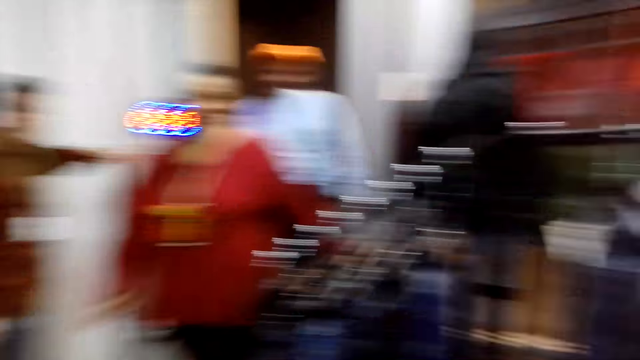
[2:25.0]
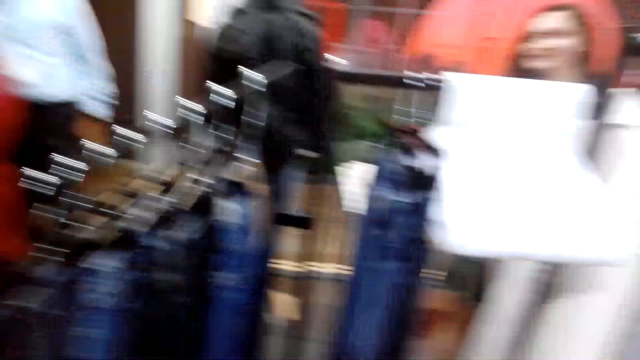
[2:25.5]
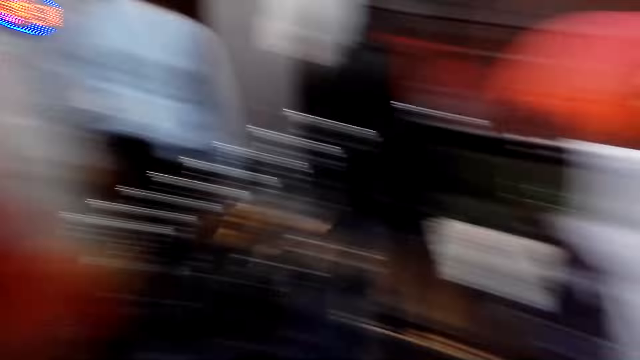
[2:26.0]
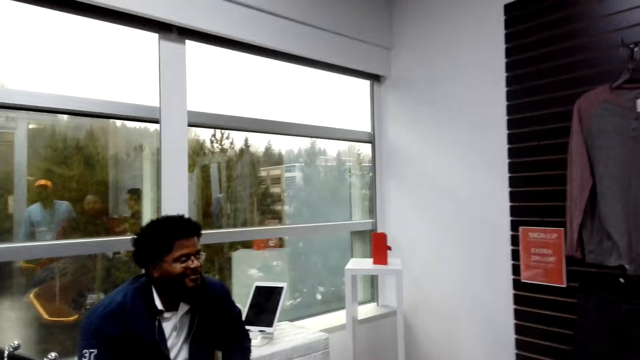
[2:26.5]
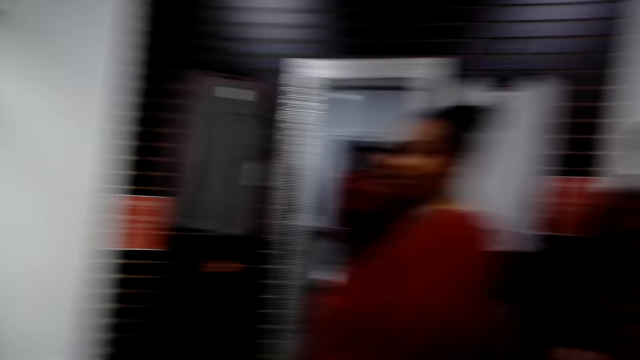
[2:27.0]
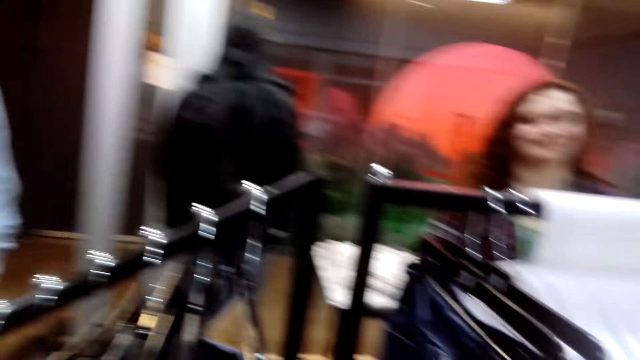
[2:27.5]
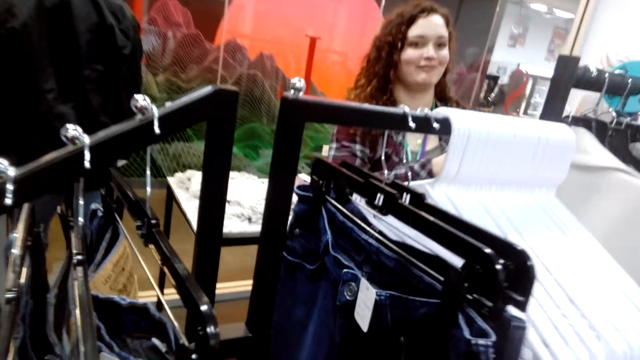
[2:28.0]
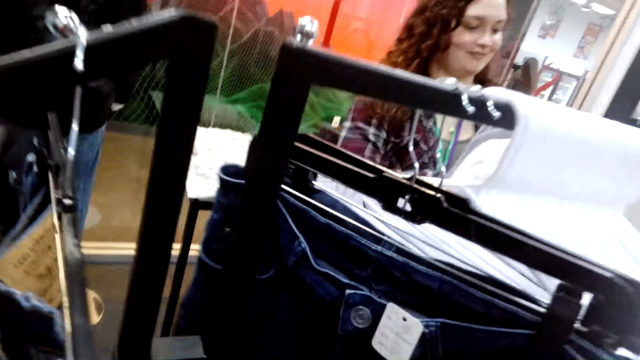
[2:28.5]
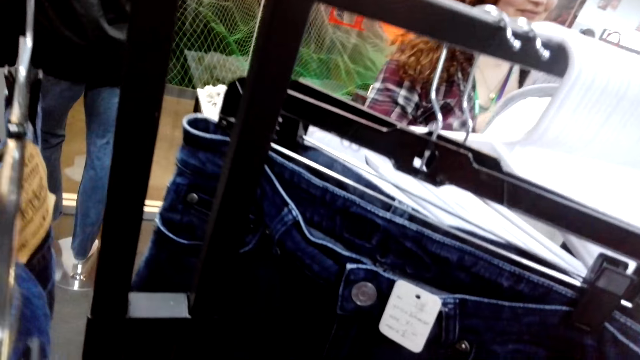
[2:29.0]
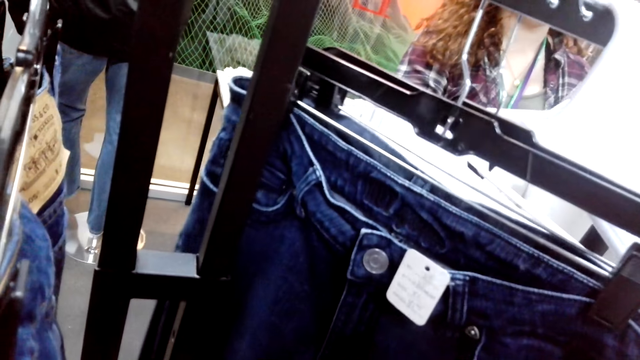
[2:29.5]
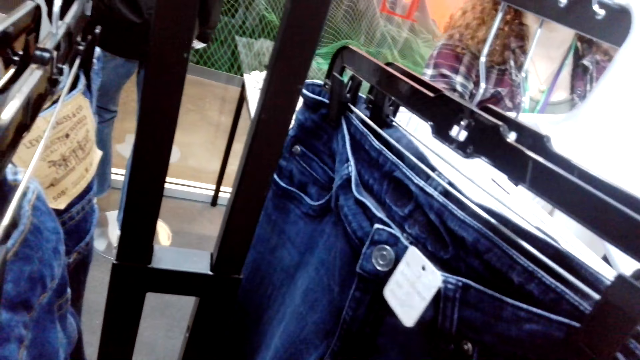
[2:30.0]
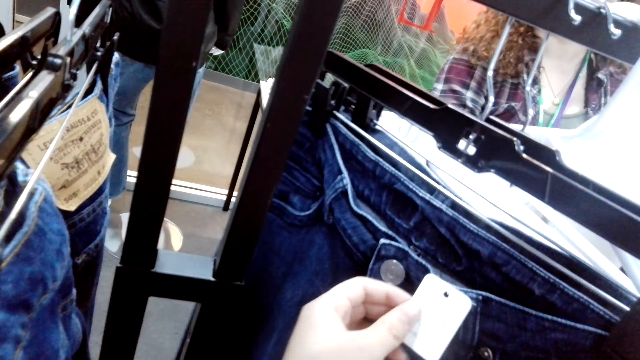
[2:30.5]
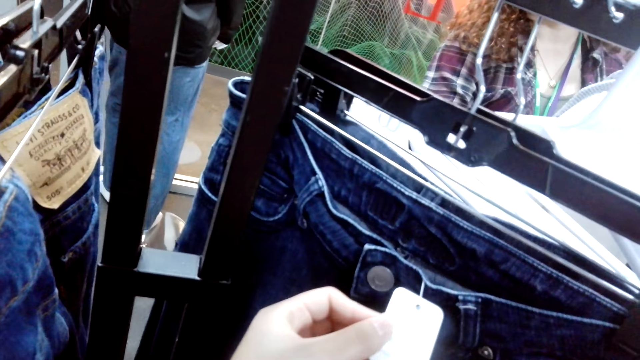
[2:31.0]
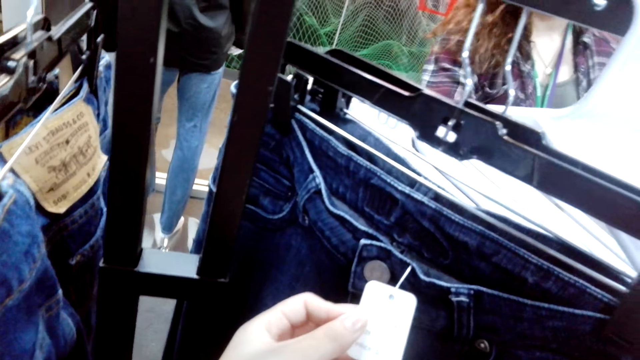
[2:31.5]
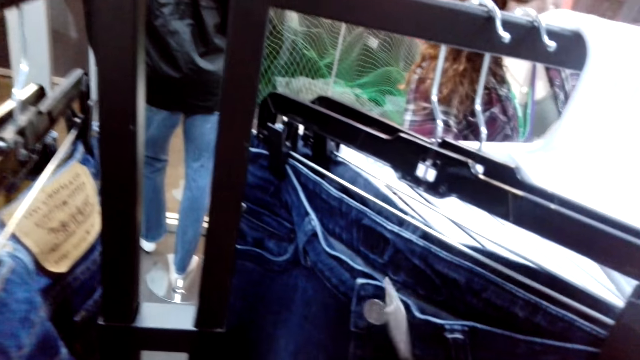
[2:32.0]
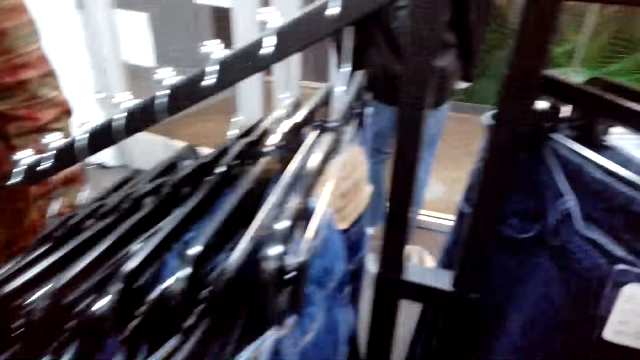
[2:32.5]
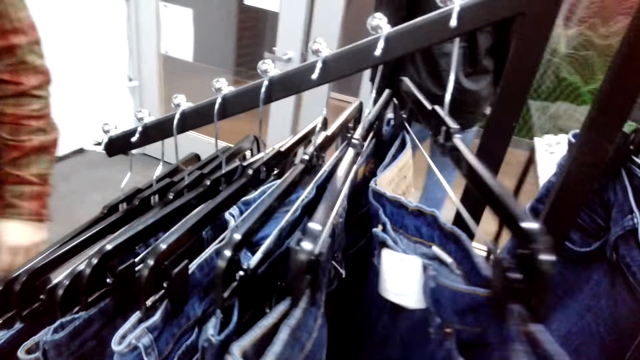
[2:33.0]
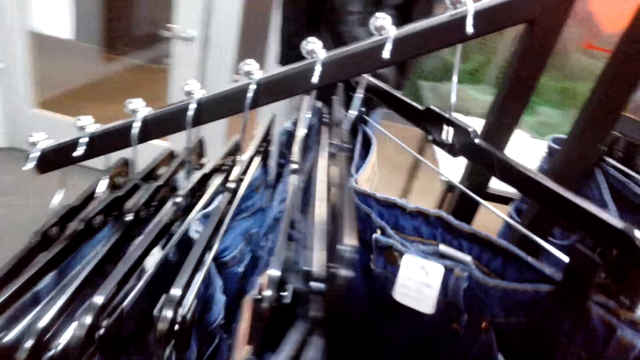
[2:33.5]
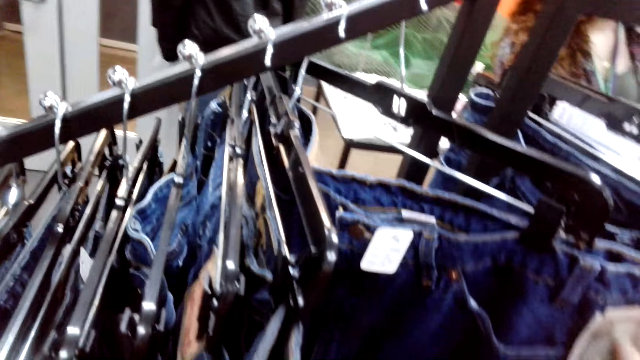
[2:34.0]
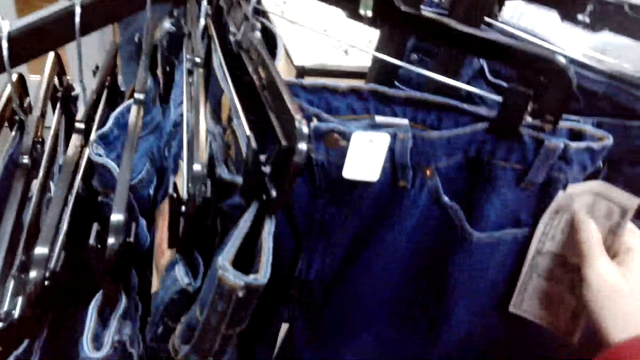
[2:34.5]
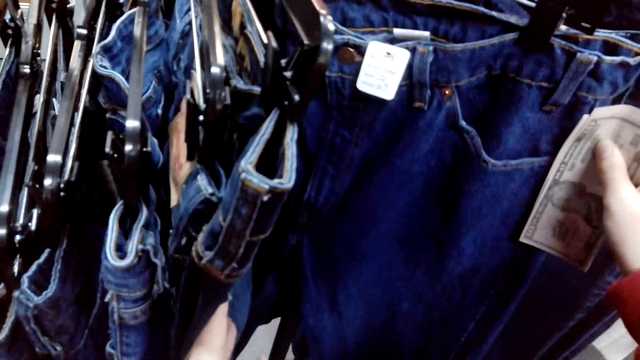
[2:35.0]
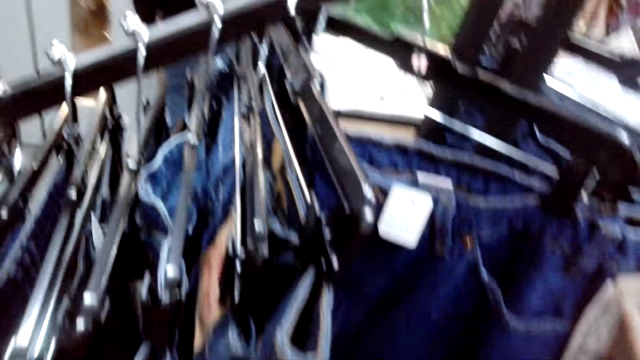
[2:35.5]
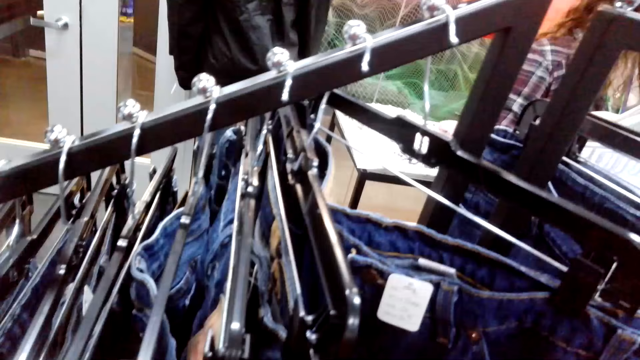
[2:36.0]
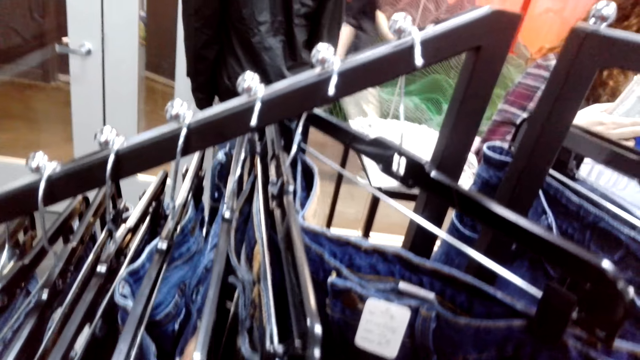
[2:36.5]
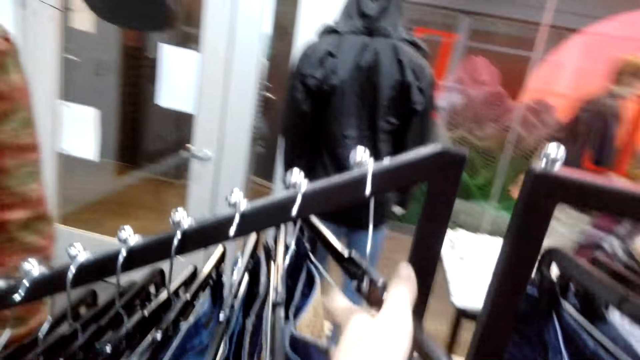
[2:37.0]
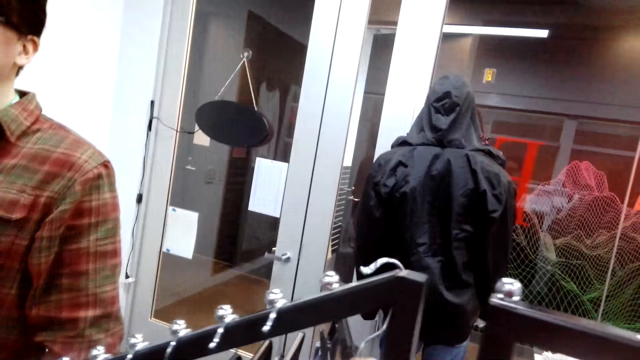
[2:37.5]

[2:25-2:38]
The camera wearer looks at the cloths.

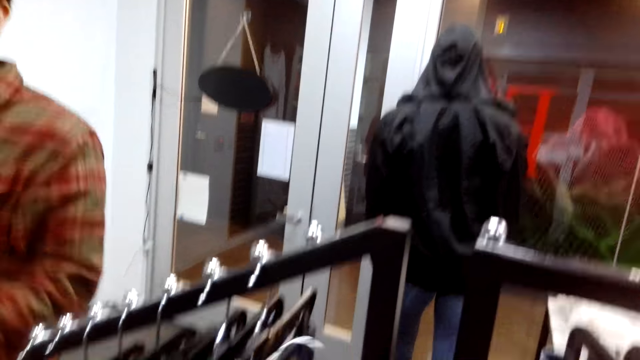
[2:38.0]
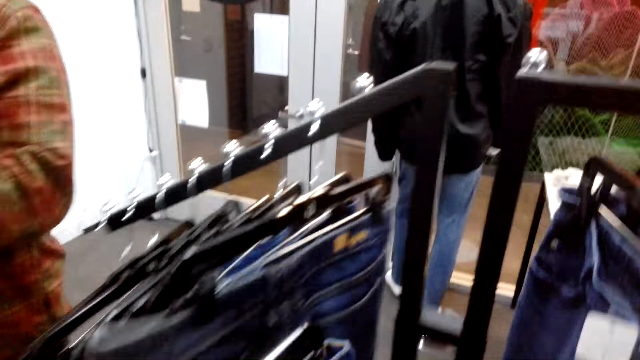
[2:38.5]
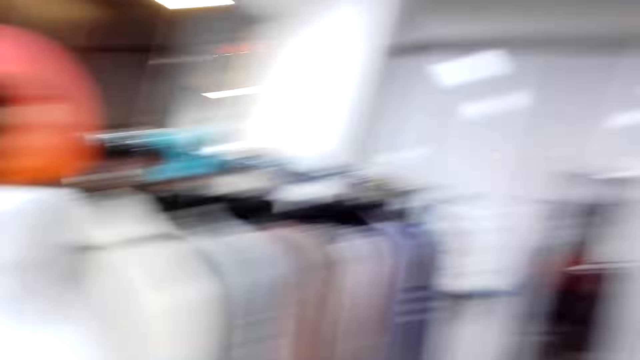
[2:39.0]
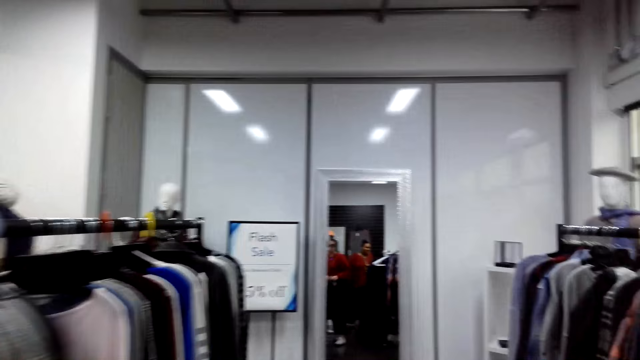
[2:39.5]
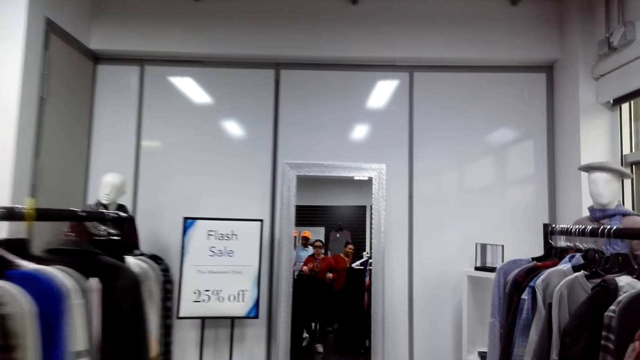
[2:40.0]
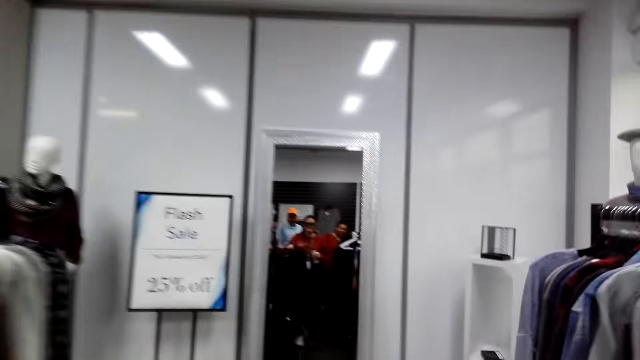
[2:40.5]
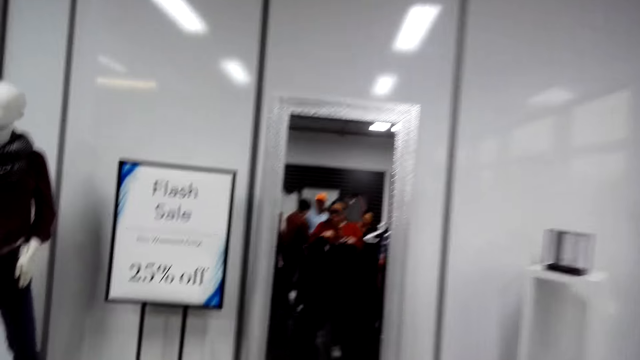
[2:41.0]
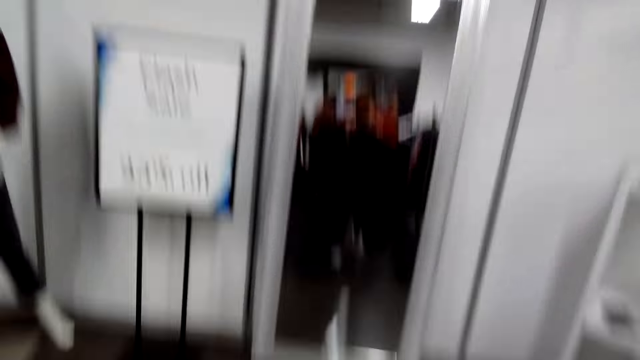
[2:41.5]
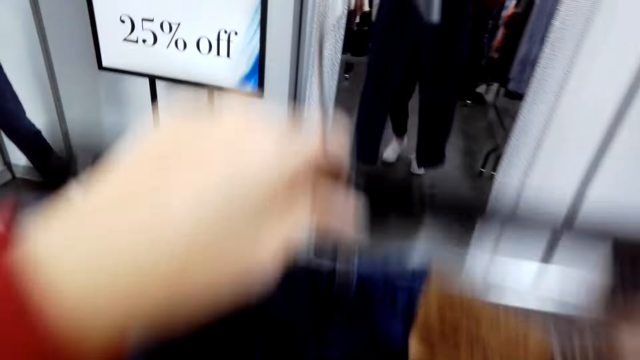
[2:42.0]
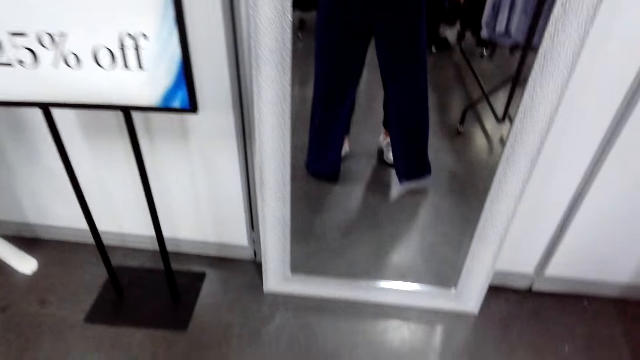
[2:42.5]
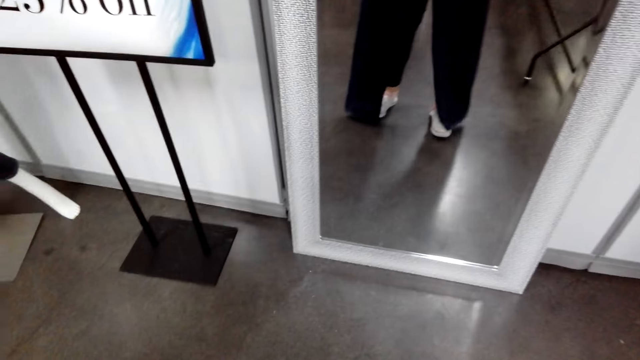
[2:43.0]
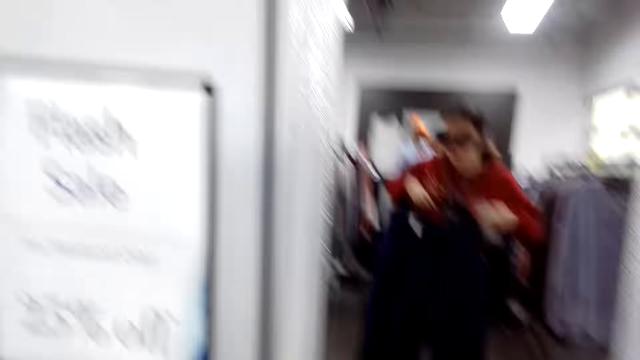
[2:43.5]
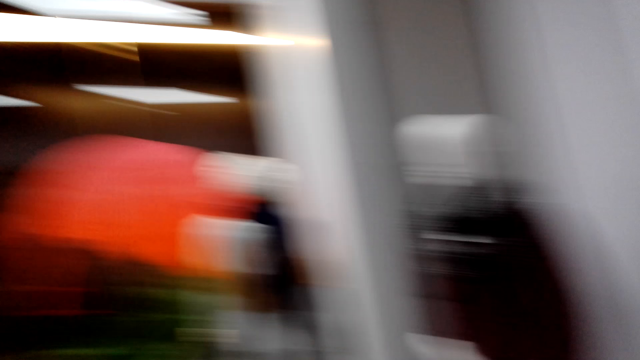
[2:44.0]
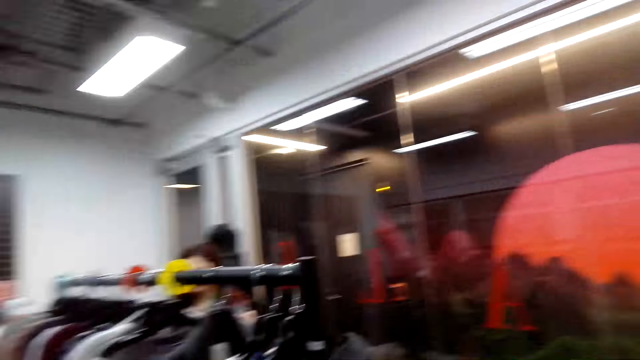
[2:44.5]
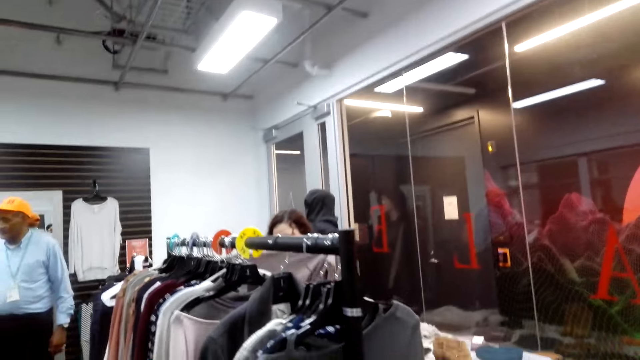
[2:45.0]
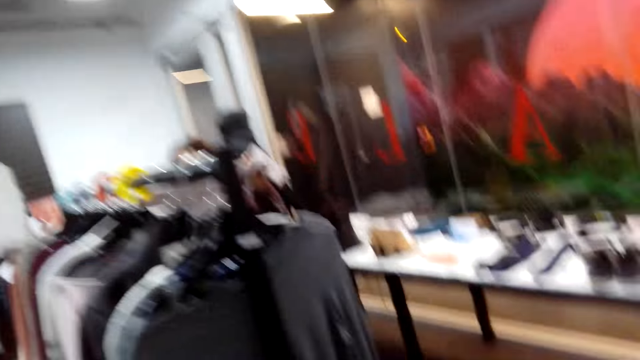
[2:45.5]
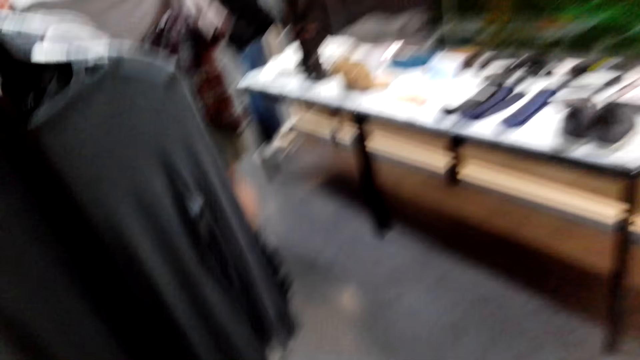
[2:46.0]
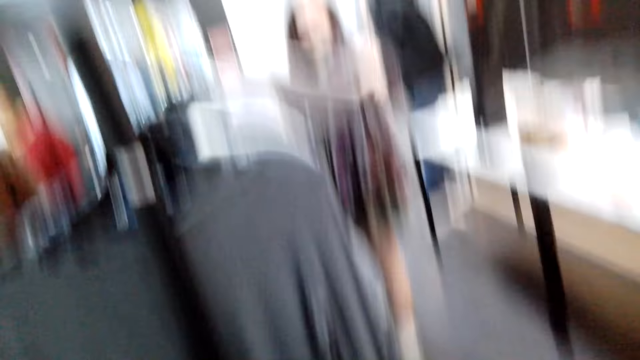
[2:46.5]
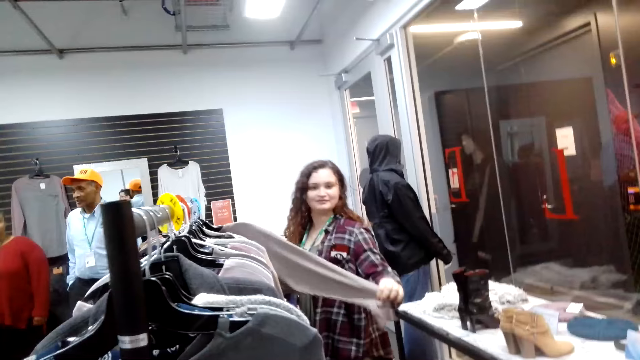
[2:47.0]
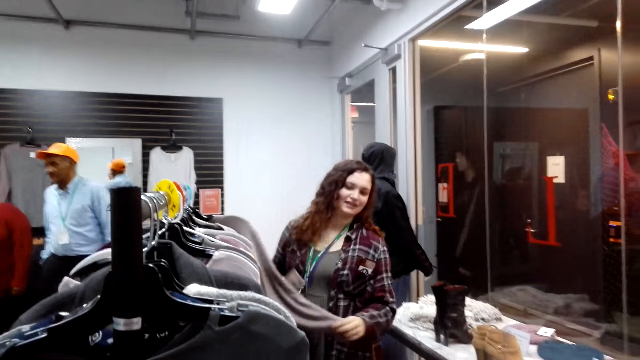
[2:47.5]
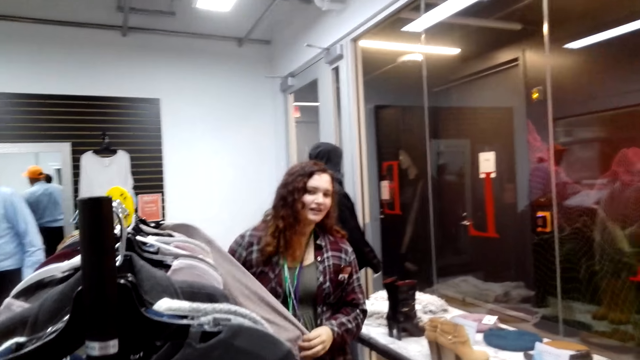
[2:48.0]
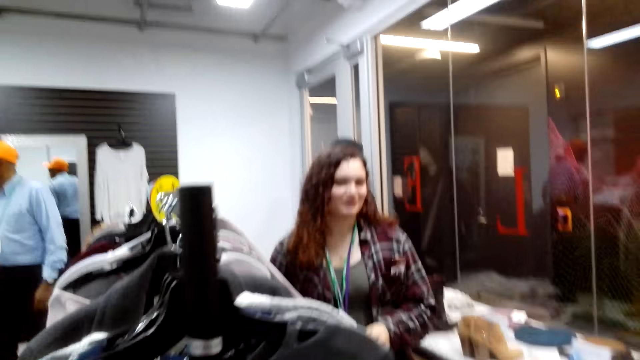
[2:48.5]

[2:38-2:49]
The camera wearer looks at the mirror.
